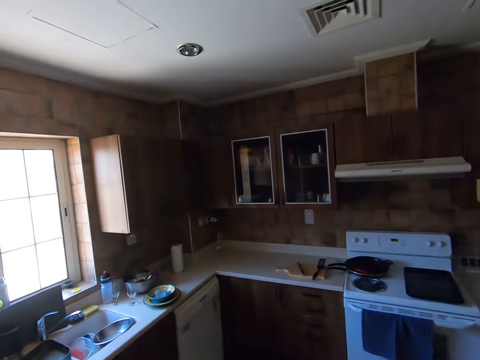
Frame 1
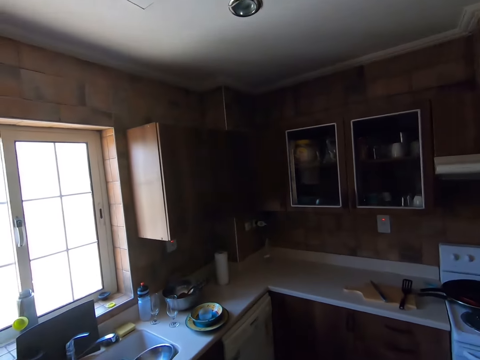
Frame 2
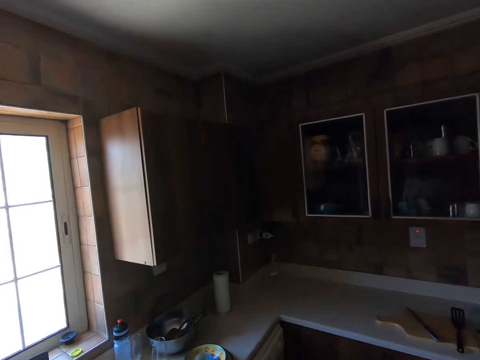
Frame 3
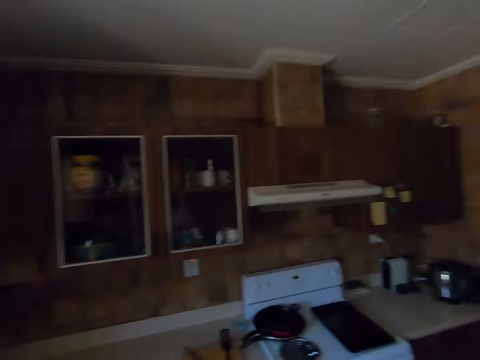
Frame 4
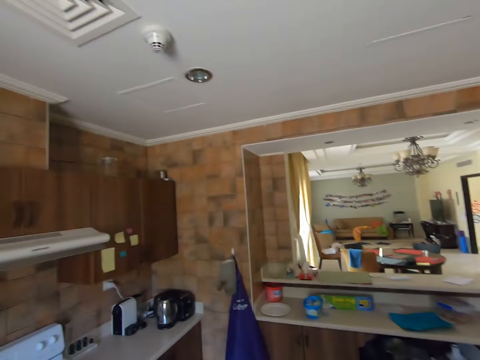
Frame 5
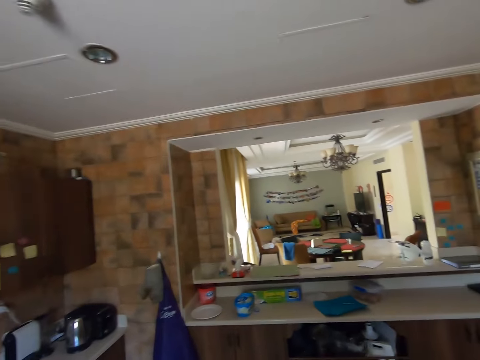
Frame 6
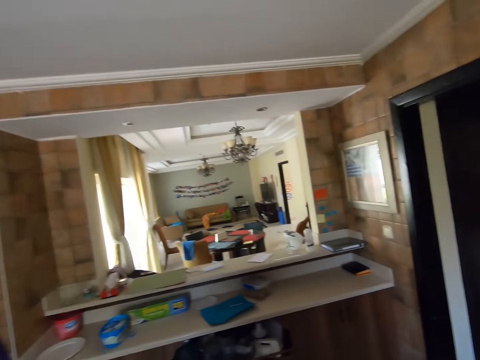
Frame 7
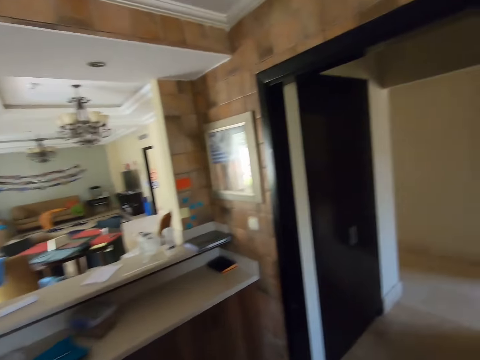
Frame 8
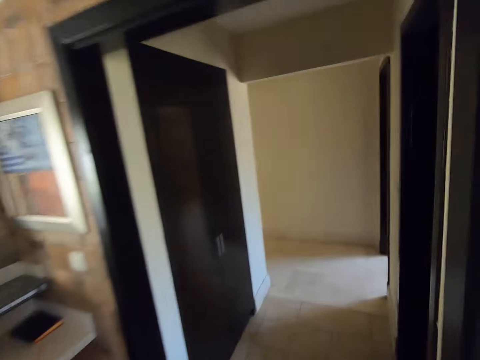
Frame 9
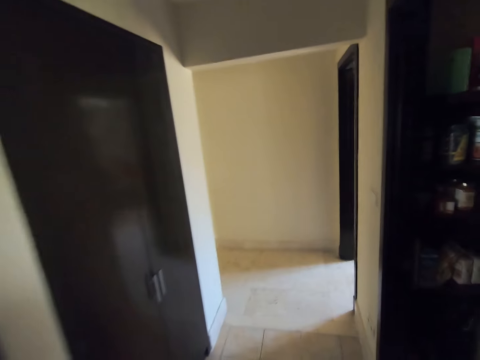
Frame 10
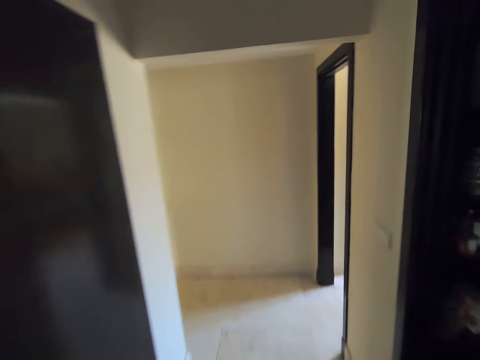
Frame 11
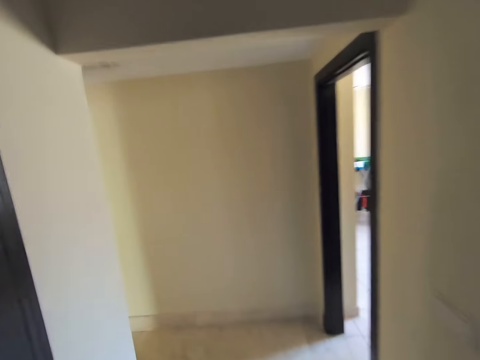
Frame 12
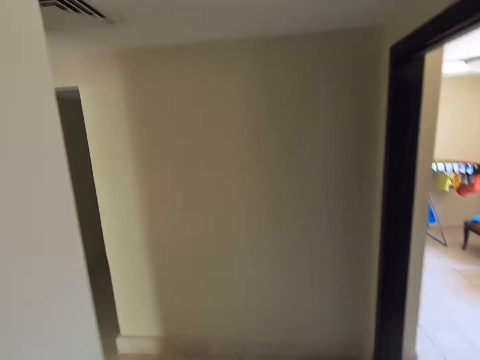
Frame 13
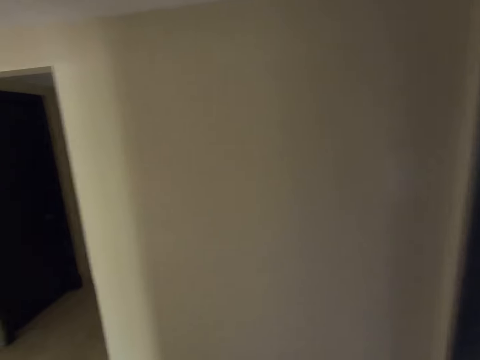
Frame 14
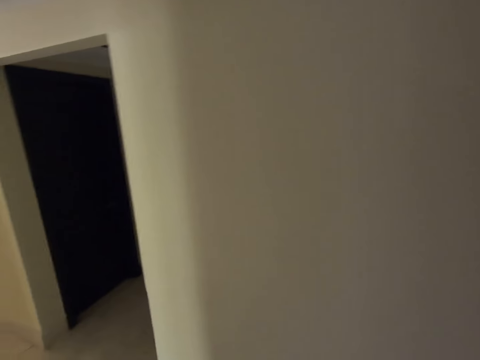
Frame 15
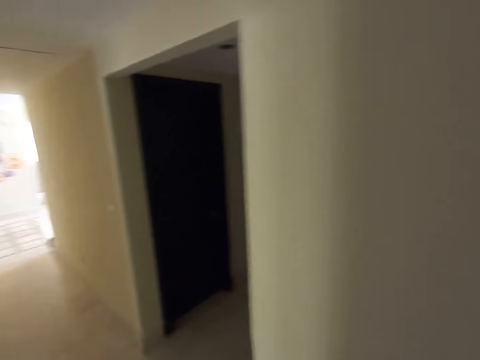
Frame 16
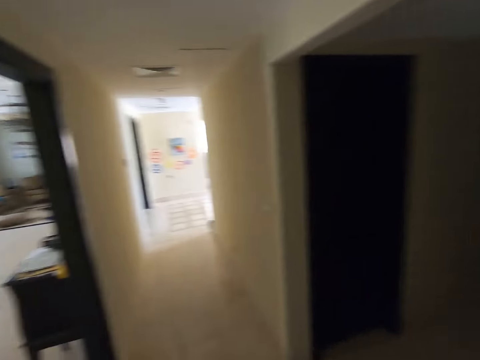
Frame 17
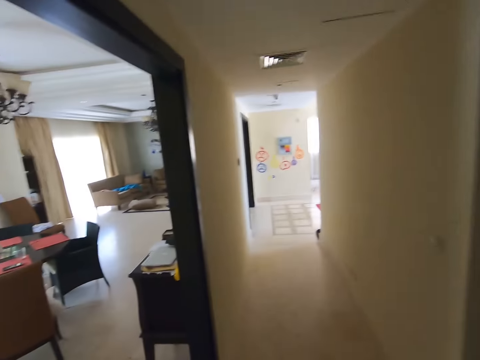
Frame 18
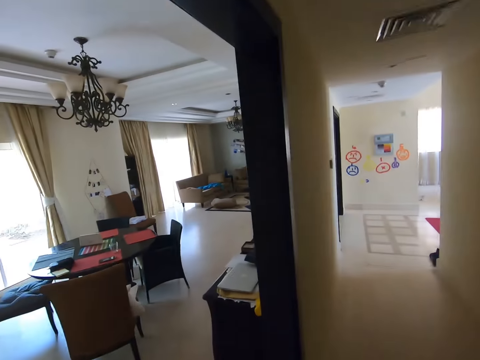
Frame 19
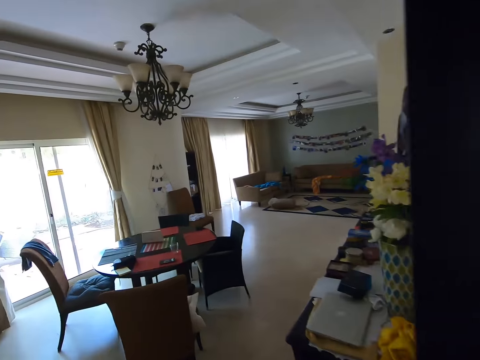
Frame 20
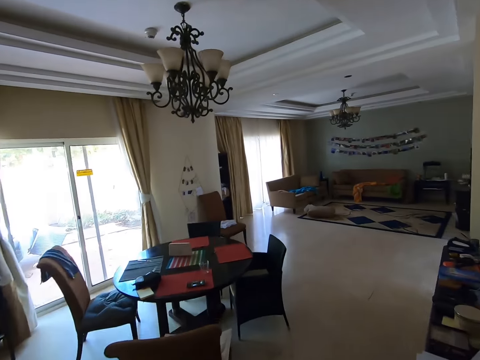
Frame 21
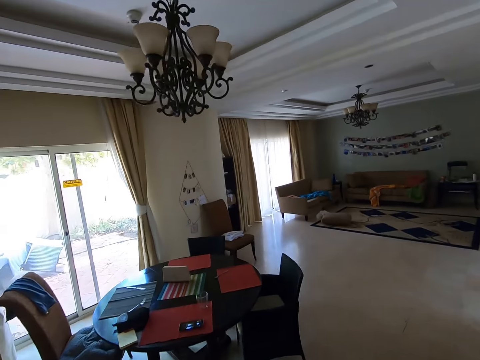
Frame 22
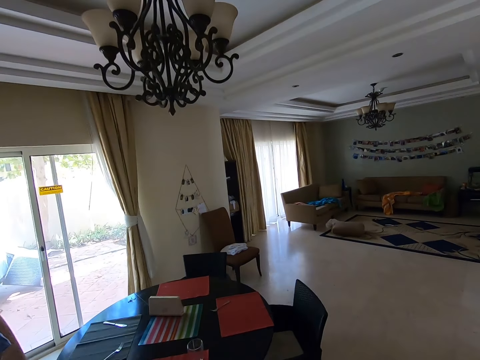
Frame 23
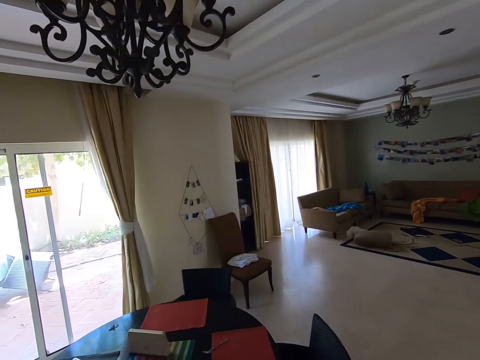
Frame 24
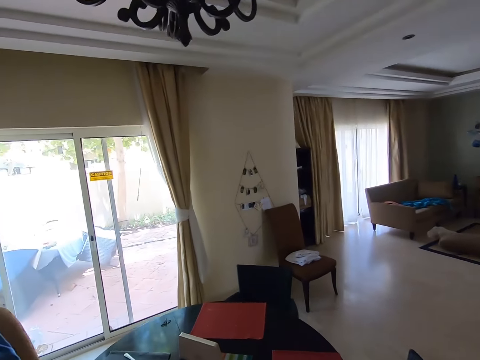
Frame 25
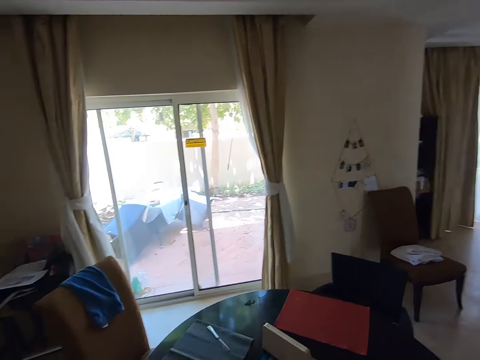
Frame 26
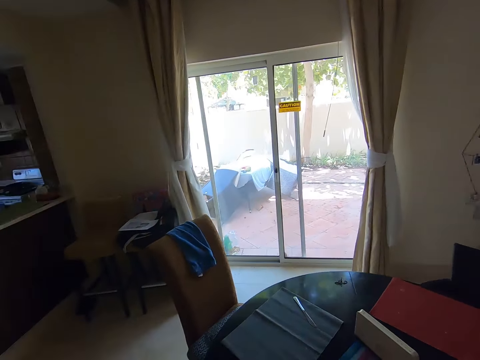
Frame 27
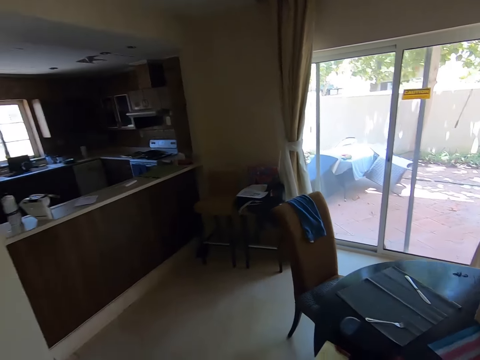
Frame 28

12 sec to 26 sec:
The camera wearer looks around the kitchen. They walk along the corridor. They walk towards a parlor. They look around the dining room.

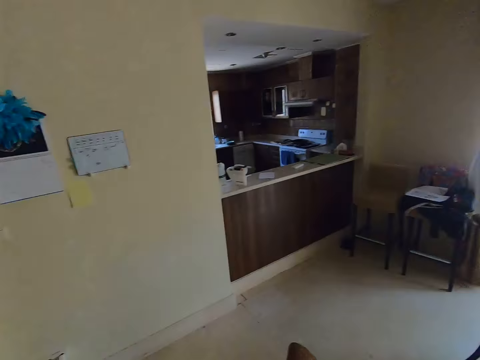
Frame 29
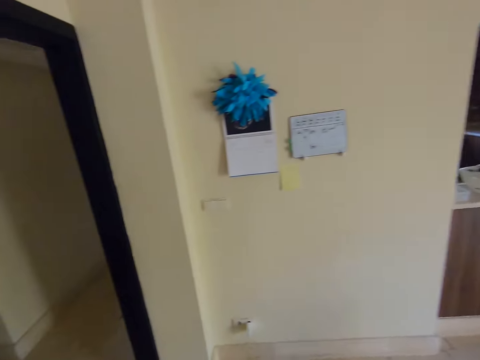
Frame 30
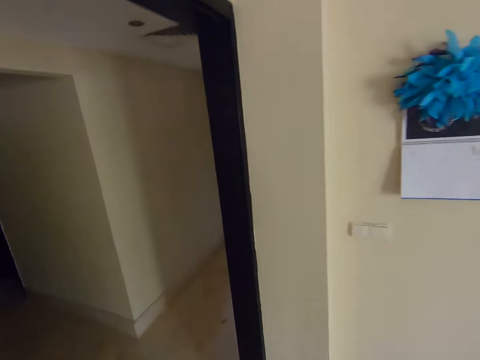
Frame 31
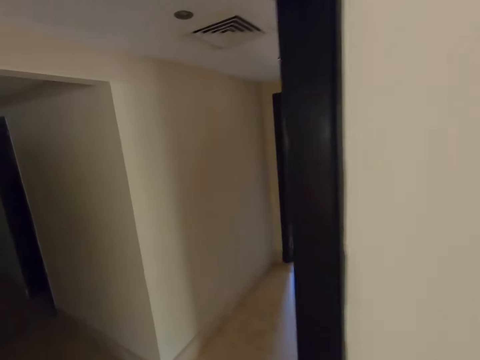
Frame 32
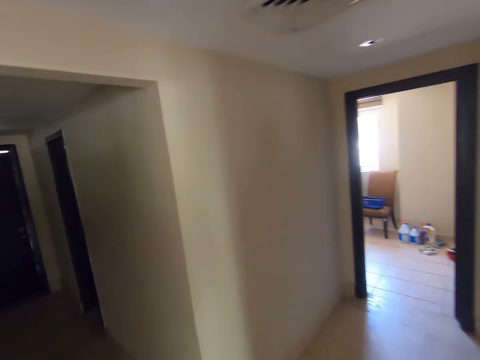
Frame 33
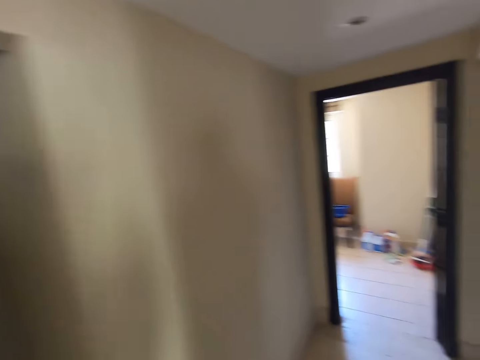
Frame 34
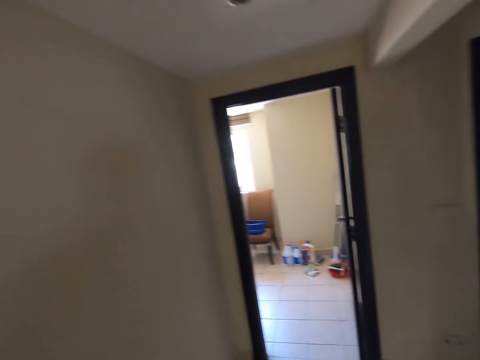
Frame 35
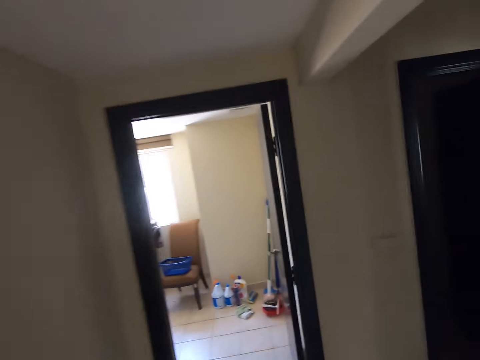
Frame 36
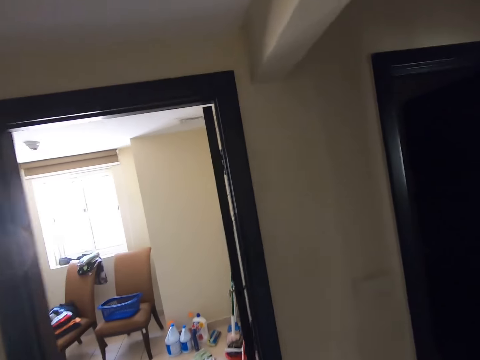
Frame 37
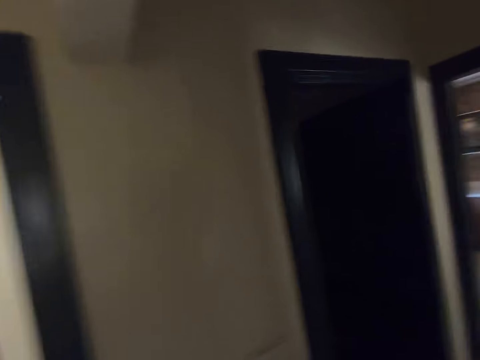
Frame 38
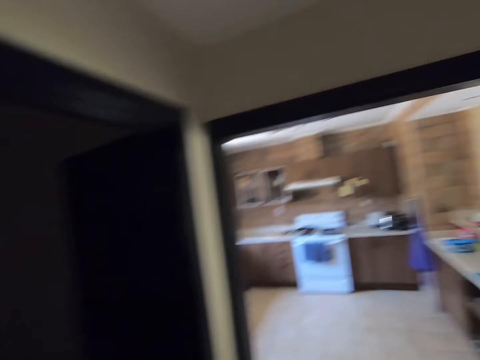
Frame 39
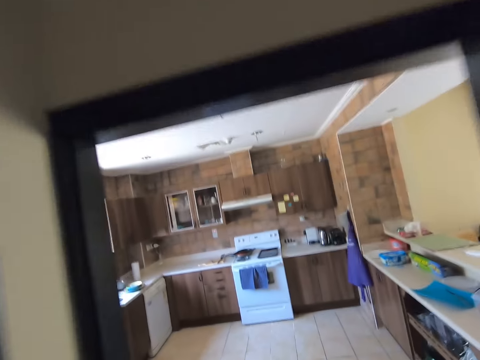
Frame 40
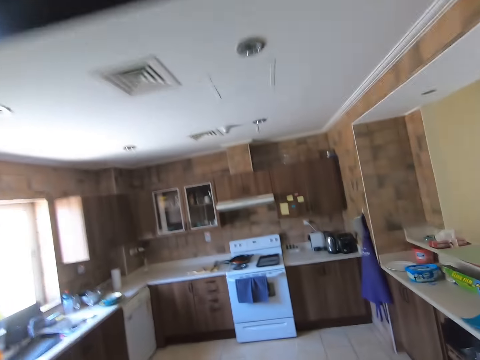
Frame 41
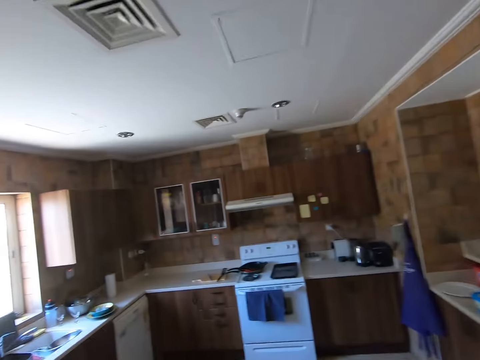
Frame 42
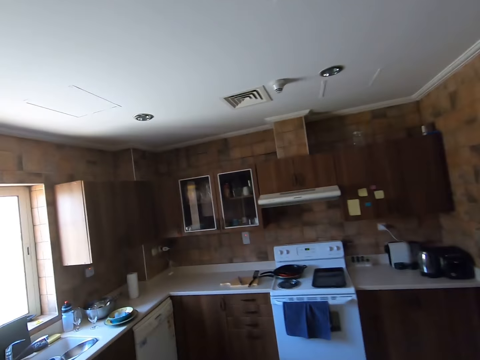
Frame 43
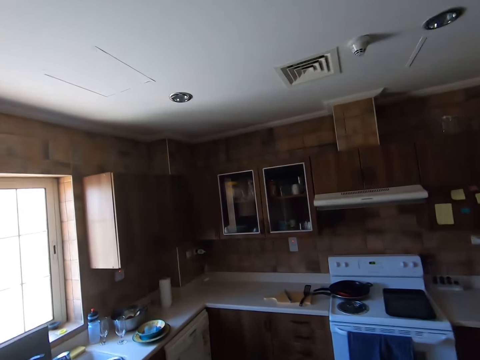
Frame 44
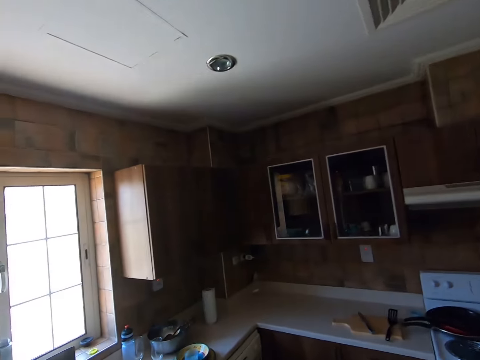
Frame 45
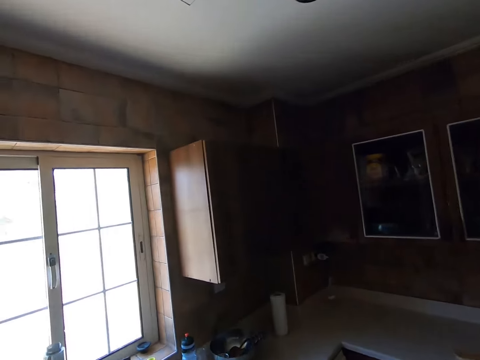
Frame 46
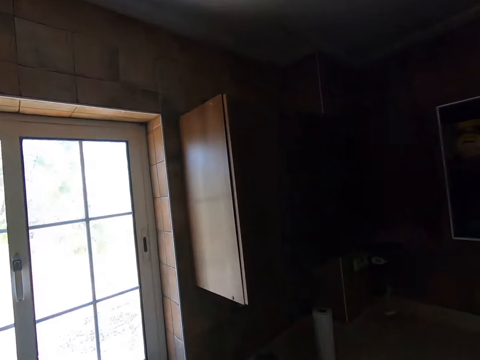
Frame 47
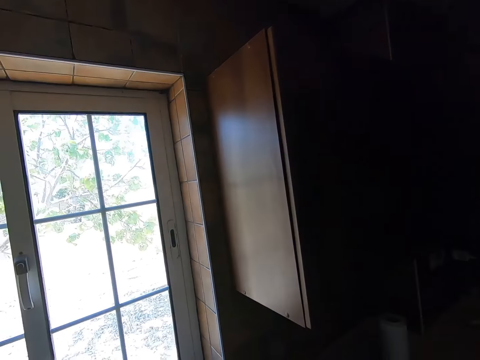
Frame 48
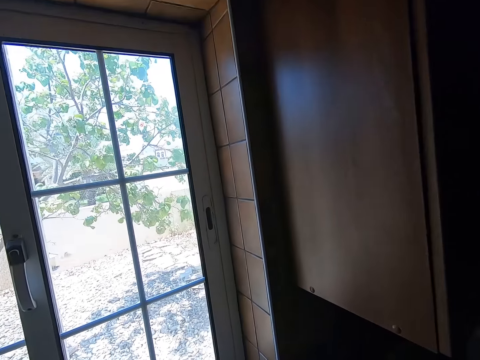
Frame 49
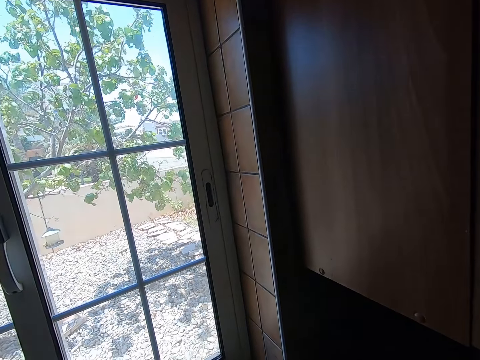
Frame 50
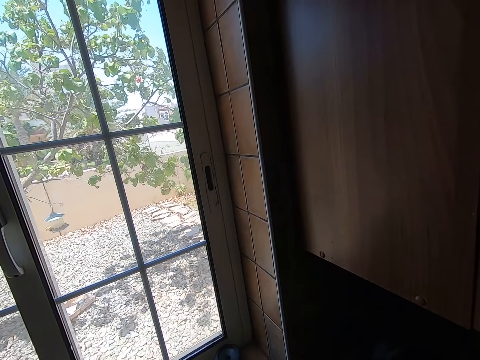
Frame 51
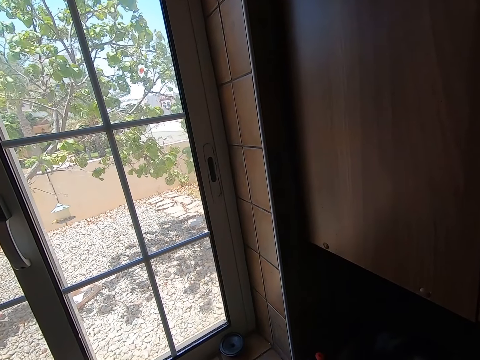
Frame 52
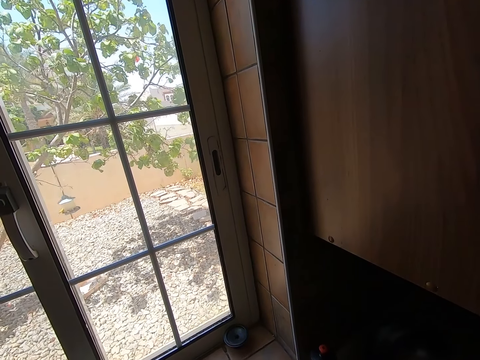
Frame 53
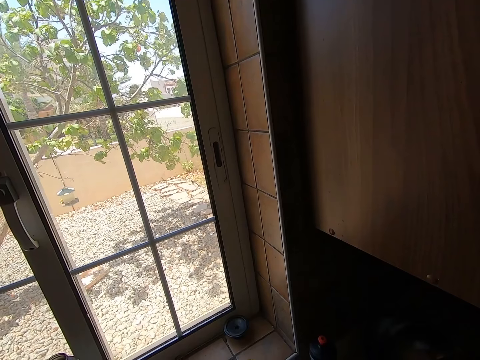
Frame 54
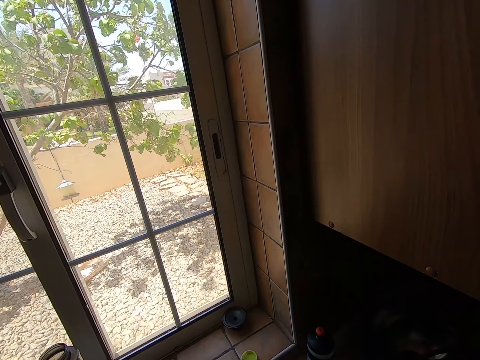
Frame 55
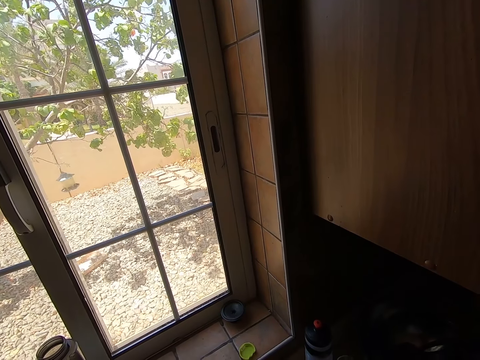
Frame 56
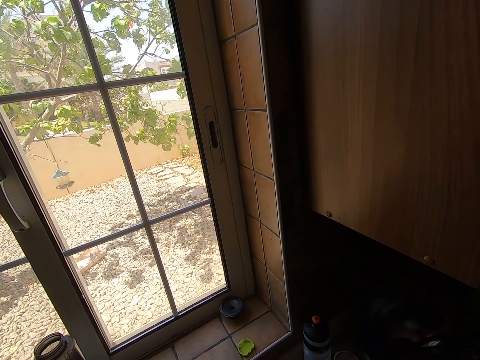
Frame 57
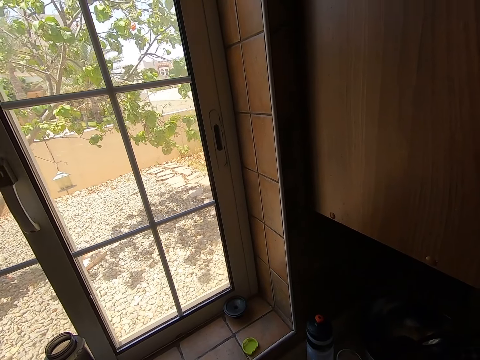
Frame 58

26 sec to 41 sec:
The camera wearer walks along the corridor. They walk towards the kitchen and walk in the kitchen. They look outside the window.
